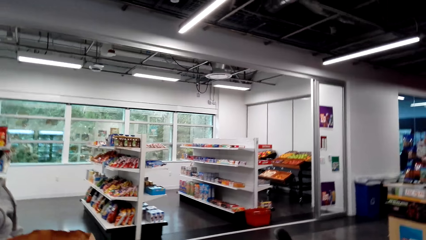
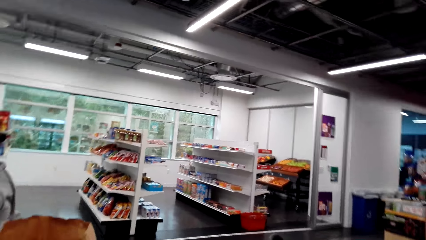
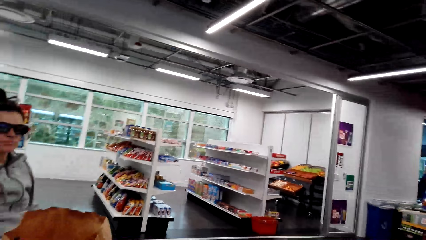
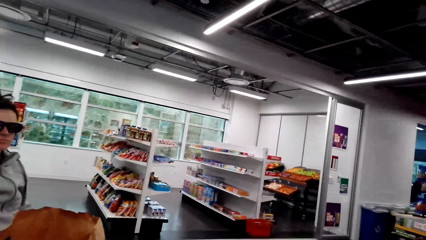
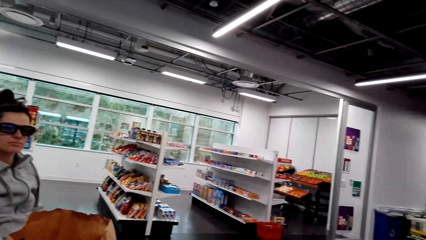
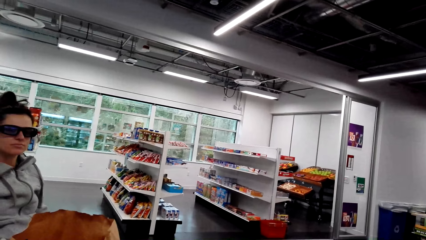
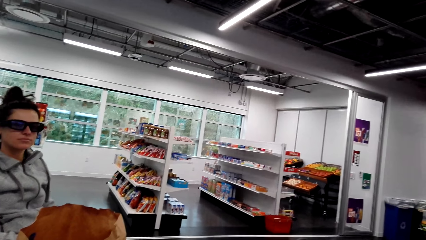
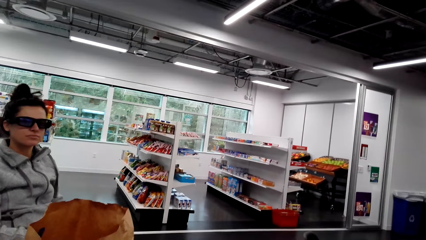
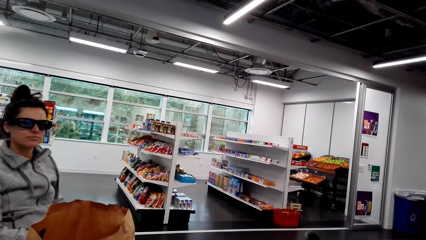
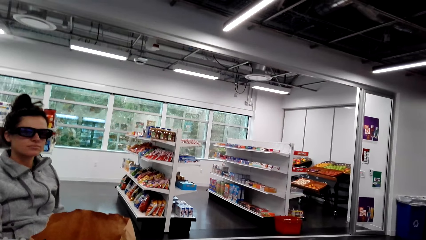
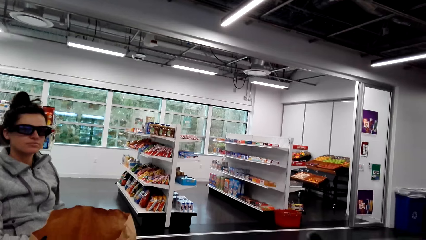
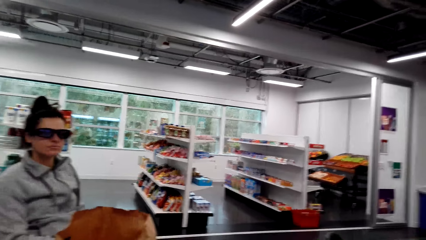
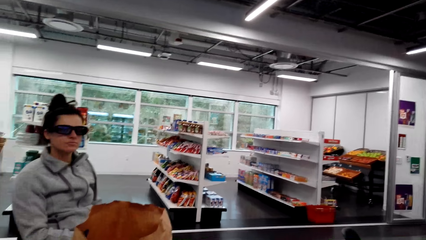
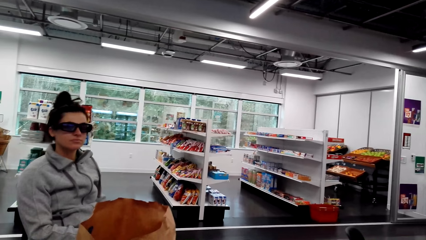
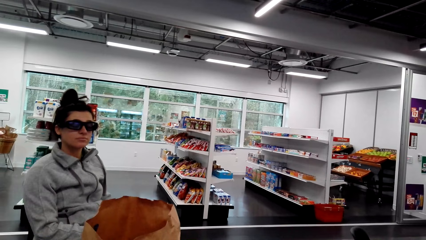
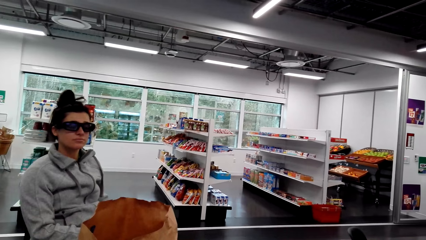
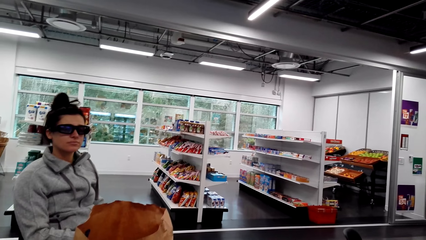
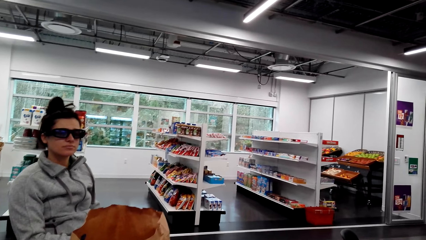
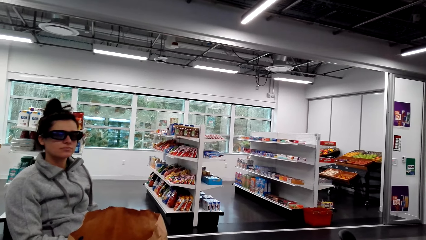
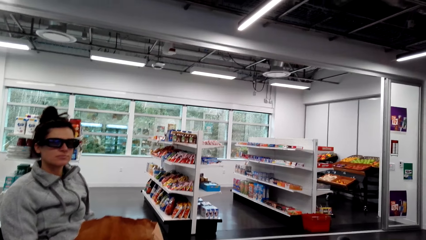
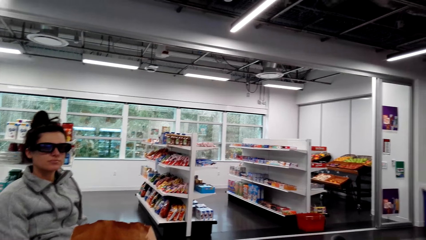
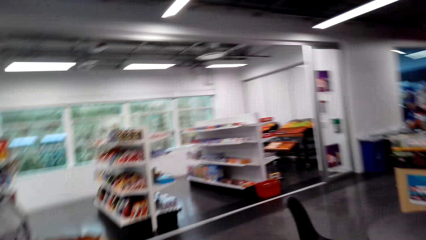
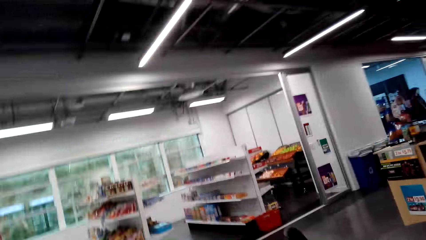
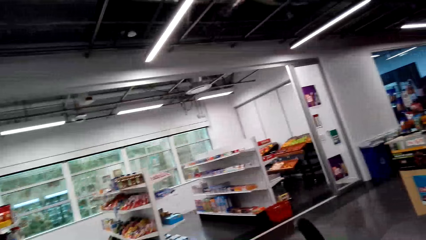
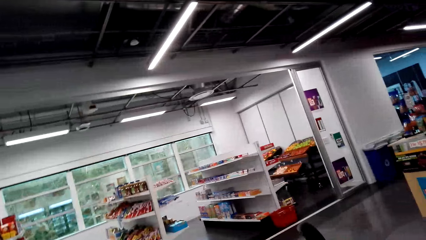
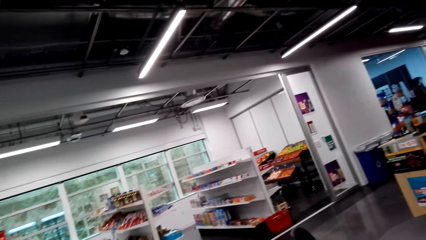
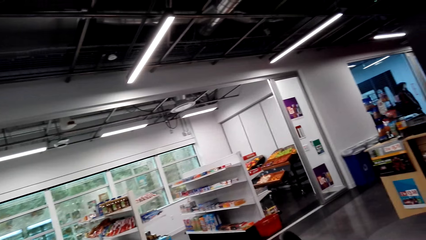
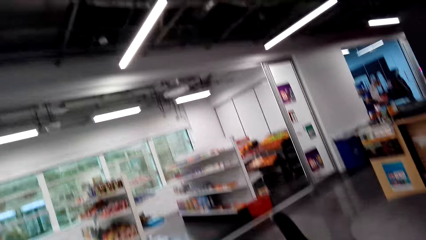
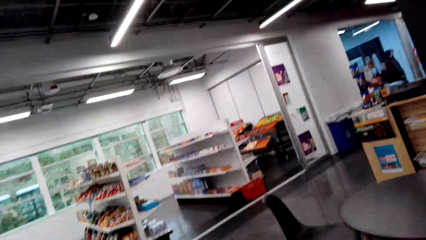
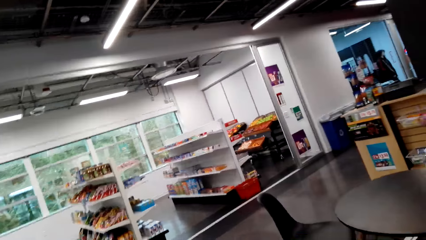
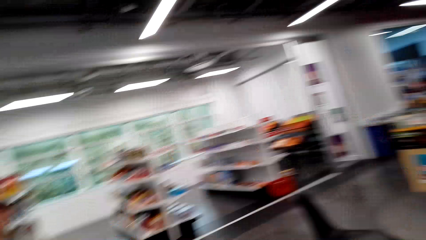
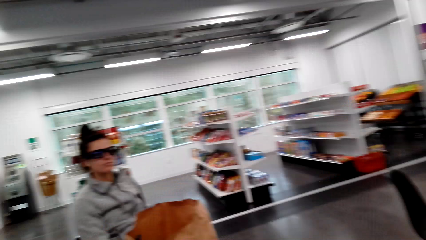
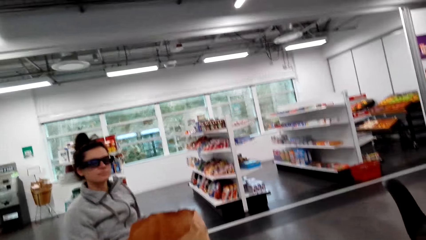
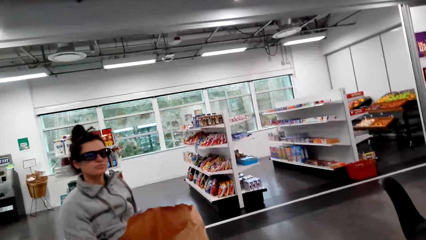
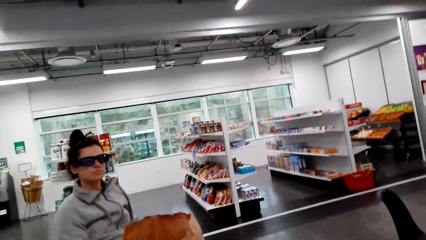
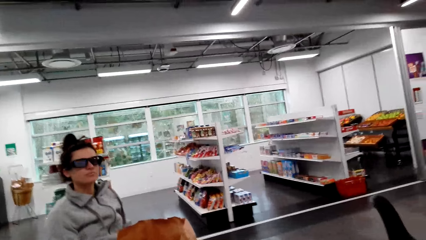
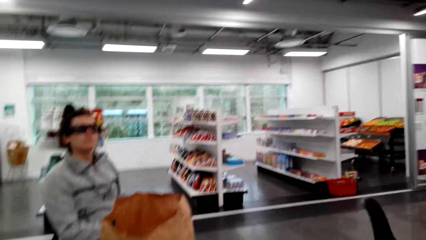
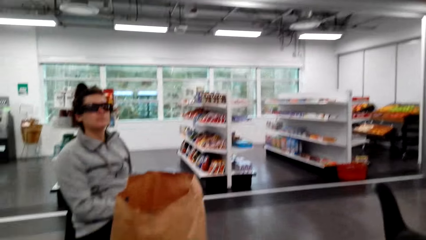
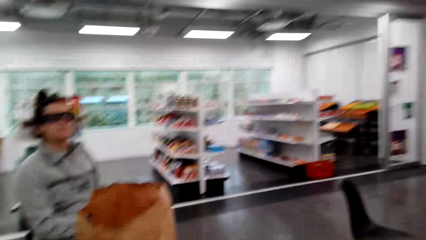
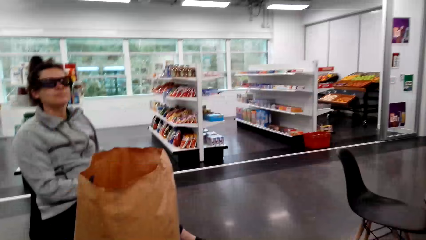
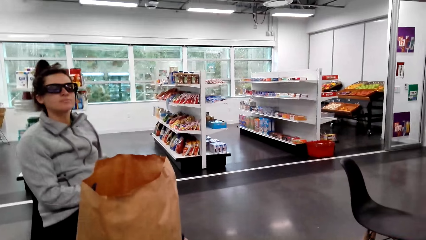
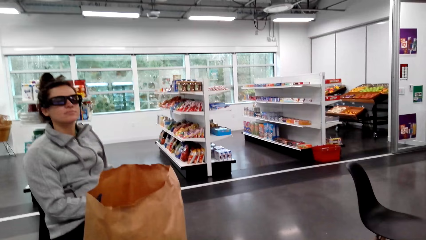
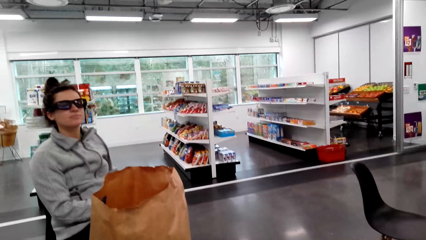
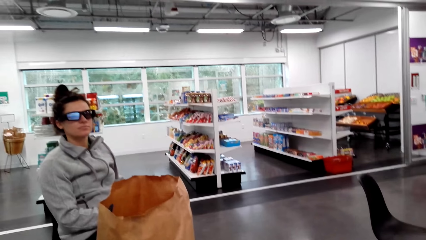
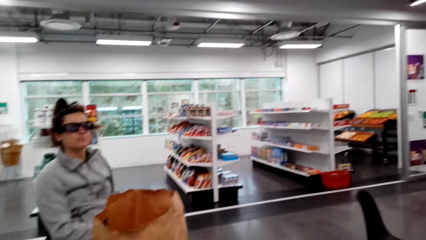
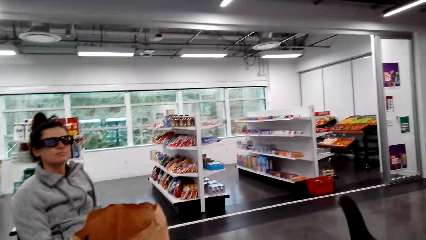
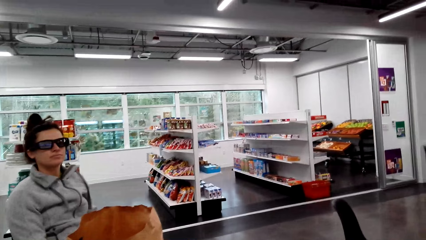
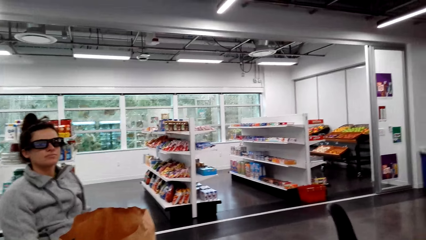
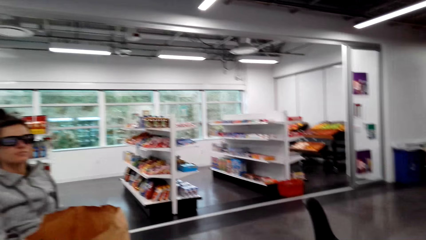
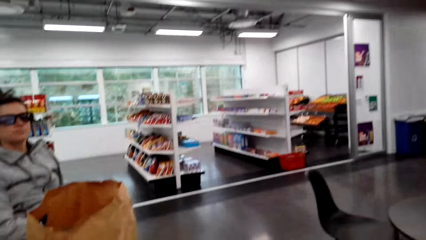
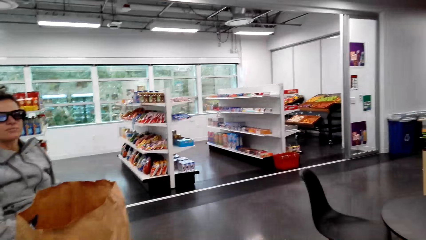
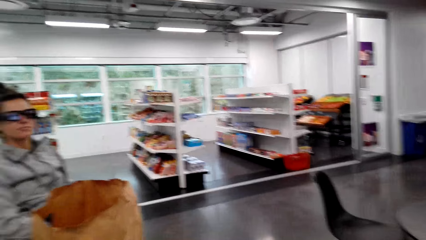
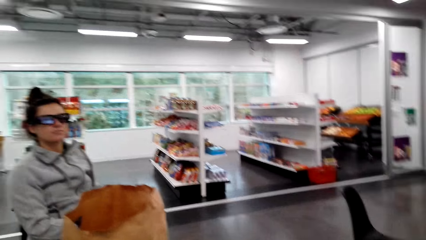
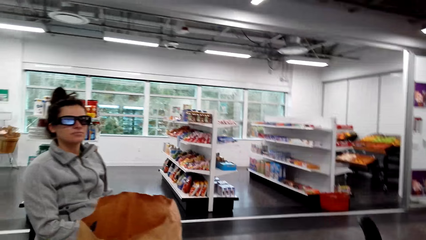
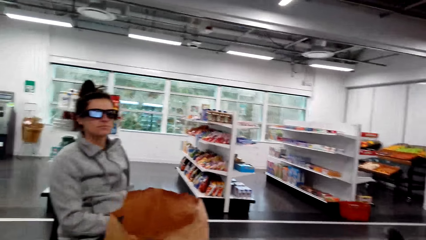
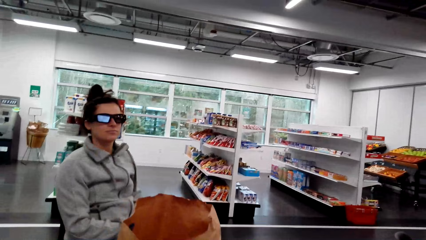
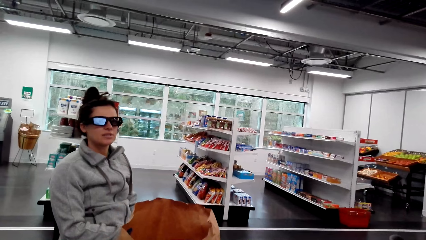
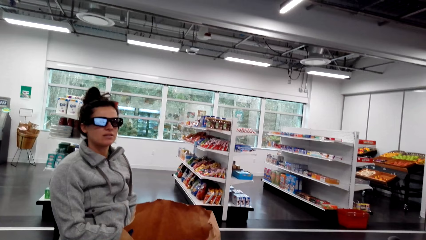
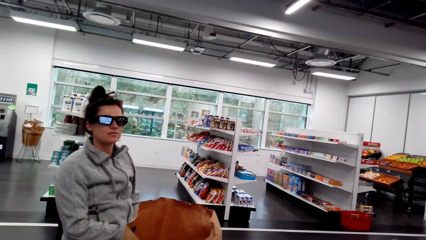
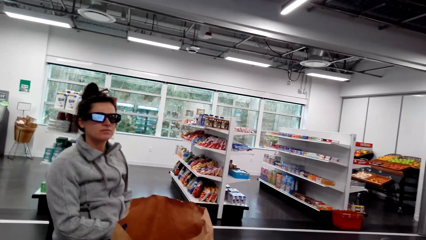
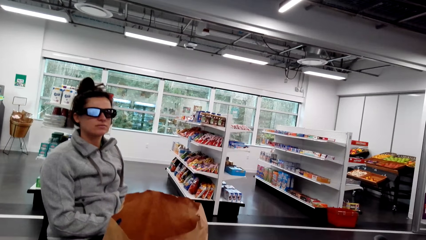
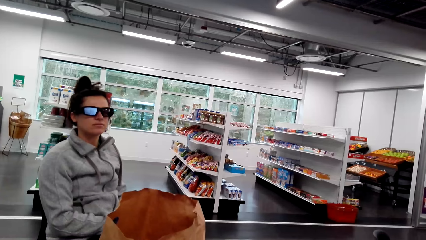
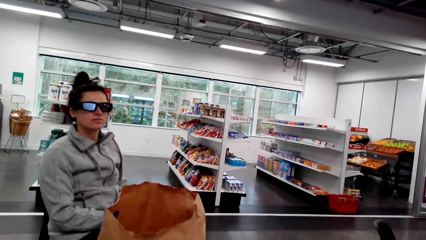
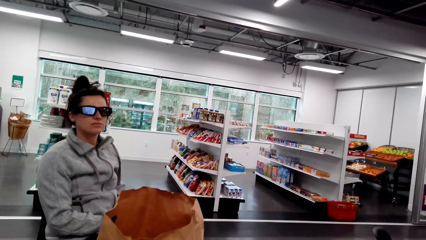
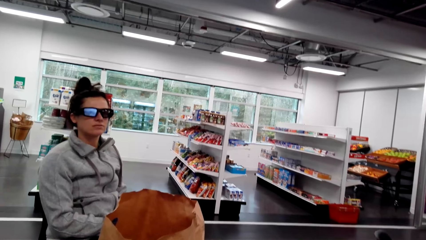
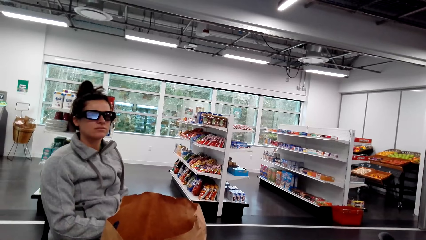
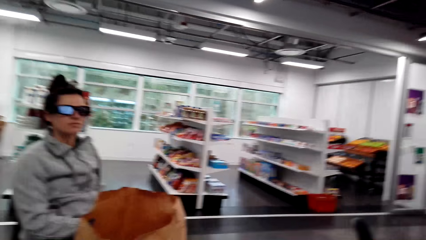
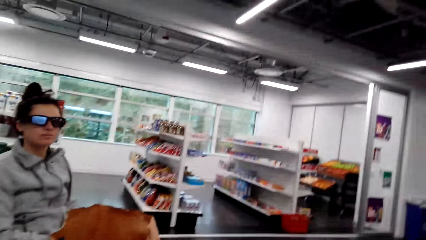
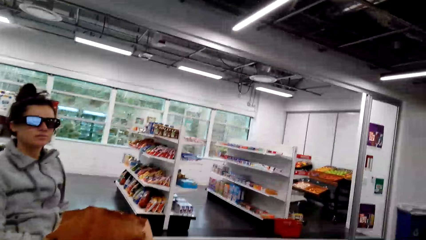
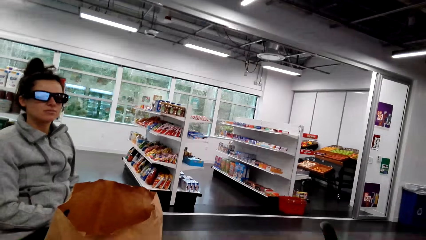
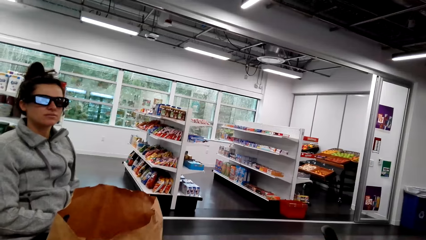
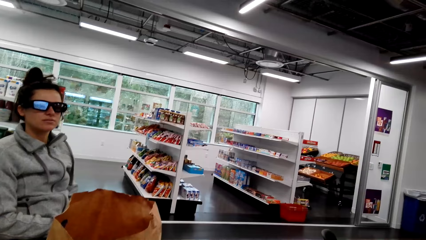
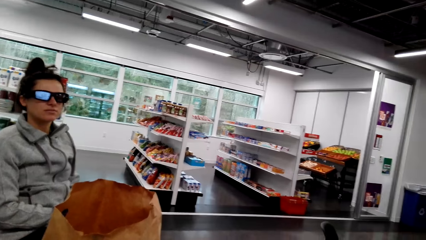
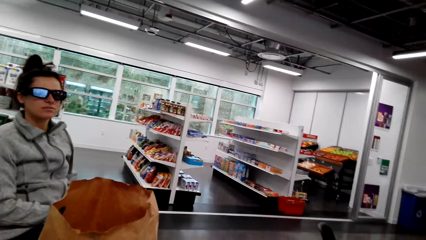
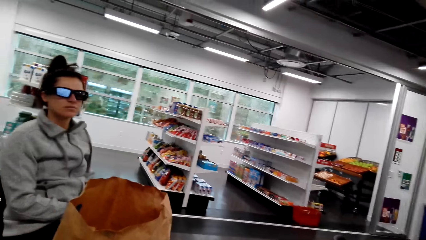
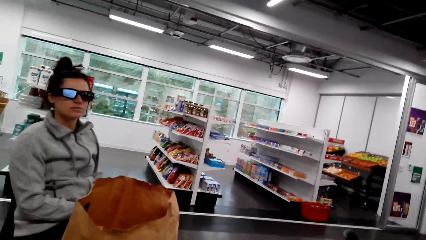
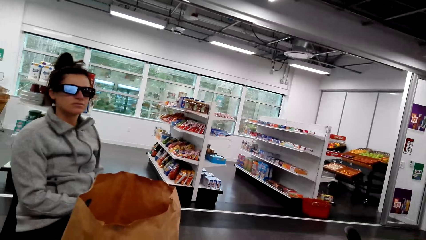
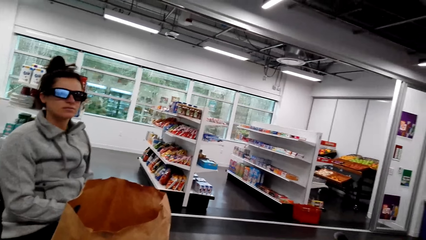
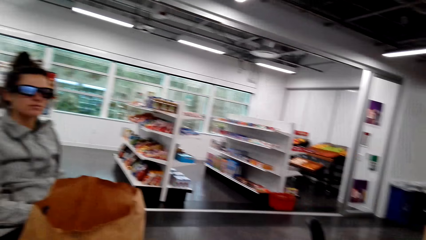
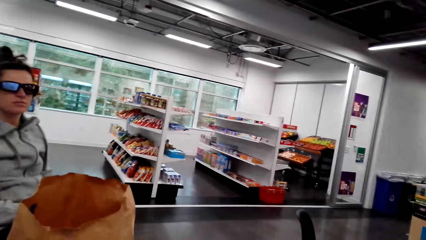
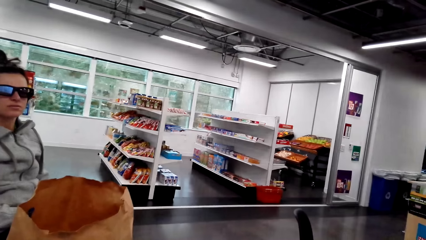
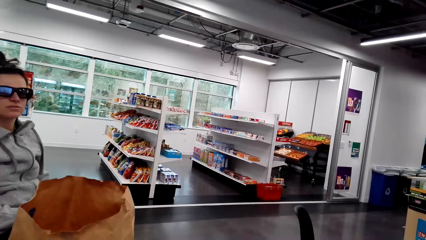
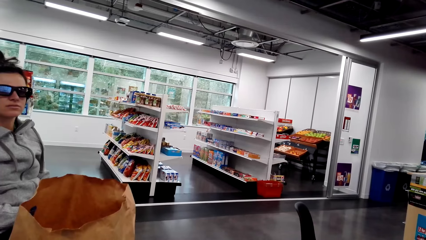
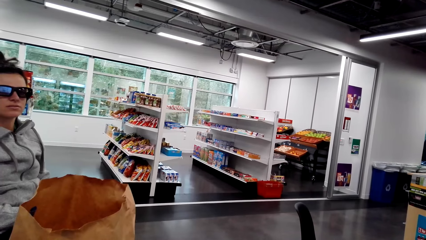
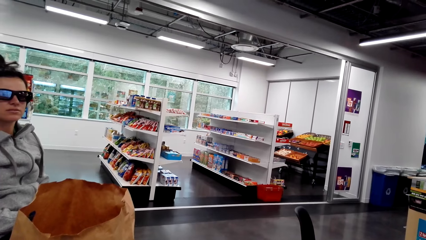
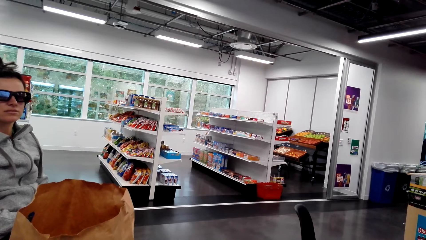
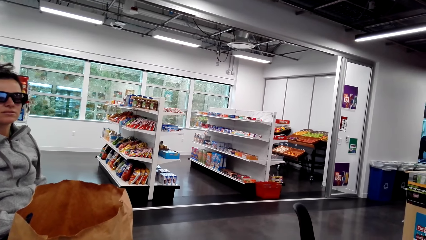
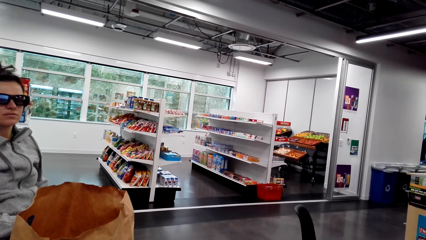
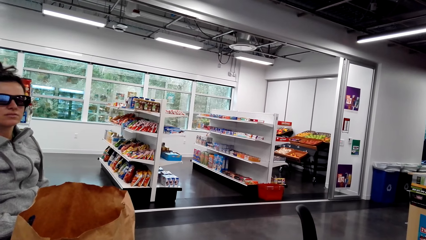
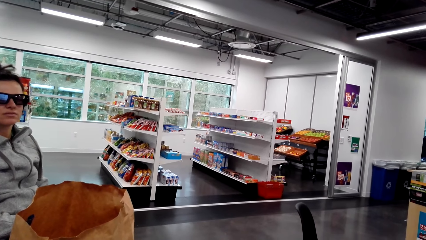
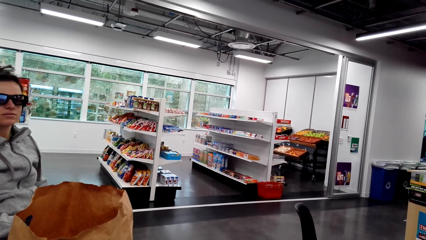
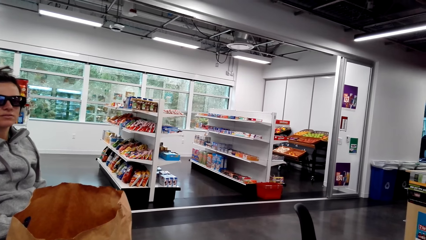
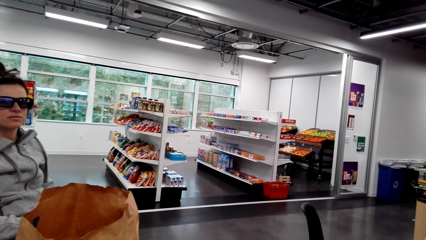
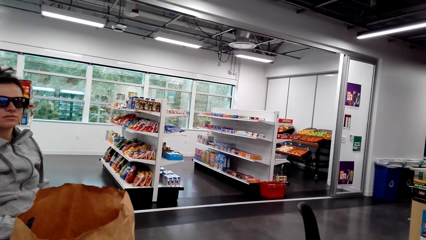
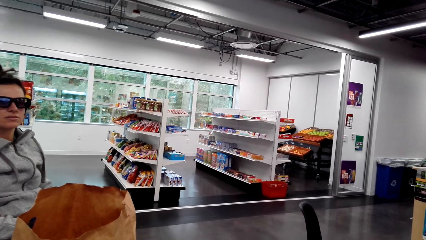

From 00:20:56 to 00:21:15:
The camera wearer looks around the supermarket. They look at the woman. The woman nods.
